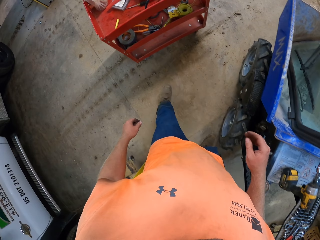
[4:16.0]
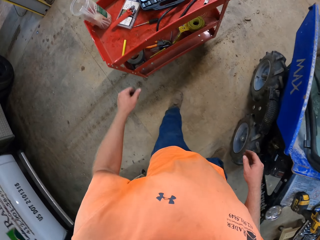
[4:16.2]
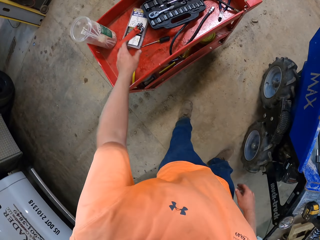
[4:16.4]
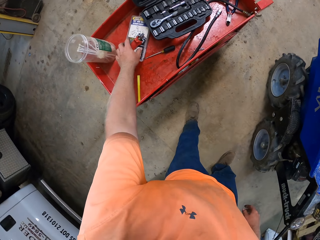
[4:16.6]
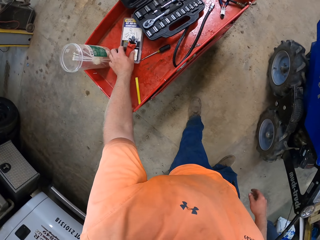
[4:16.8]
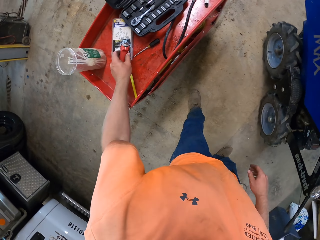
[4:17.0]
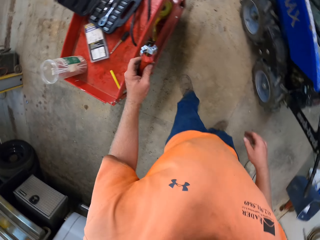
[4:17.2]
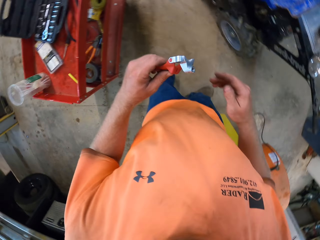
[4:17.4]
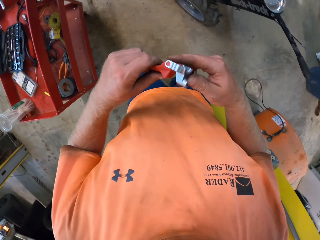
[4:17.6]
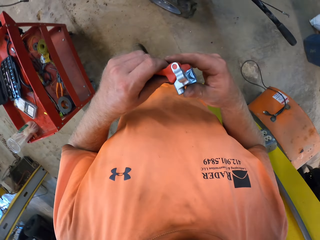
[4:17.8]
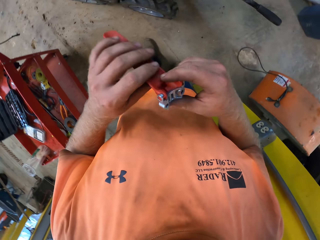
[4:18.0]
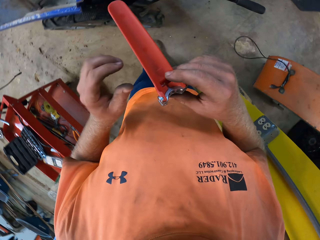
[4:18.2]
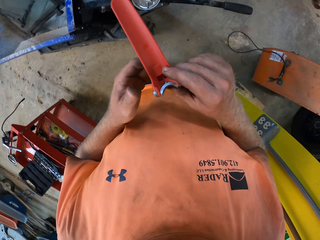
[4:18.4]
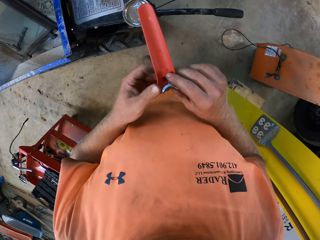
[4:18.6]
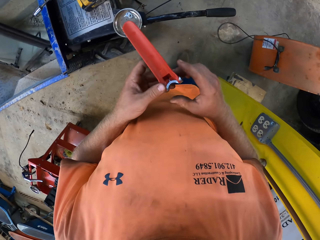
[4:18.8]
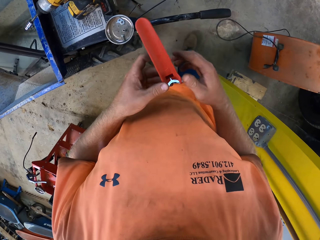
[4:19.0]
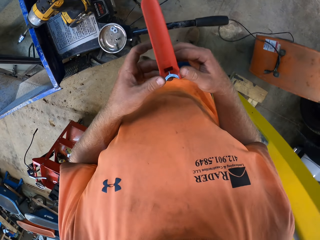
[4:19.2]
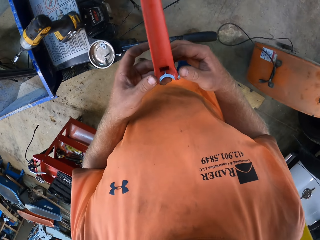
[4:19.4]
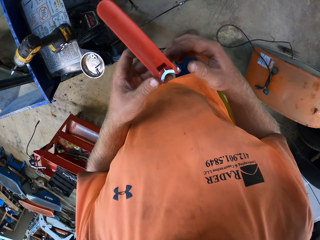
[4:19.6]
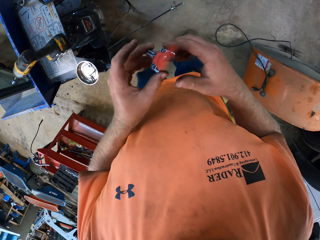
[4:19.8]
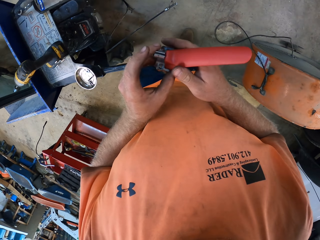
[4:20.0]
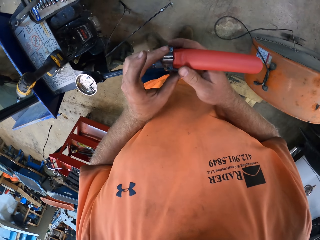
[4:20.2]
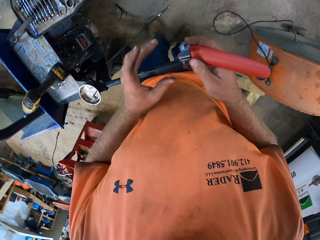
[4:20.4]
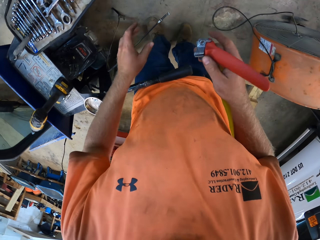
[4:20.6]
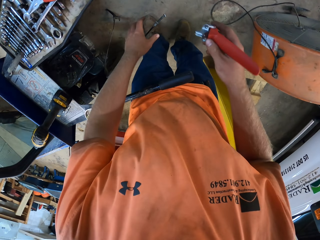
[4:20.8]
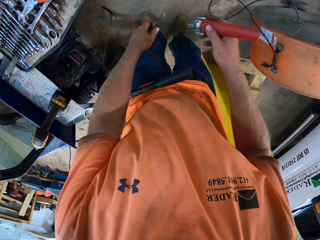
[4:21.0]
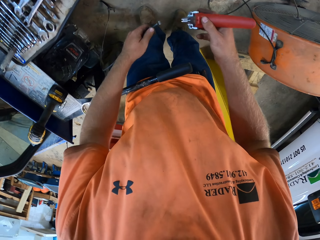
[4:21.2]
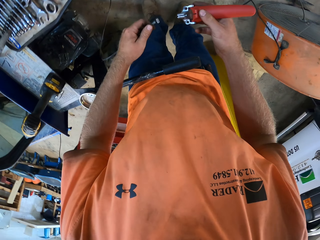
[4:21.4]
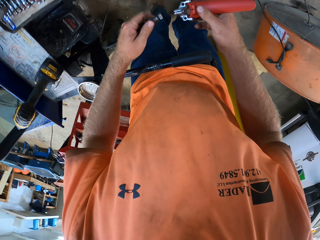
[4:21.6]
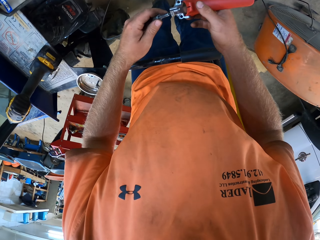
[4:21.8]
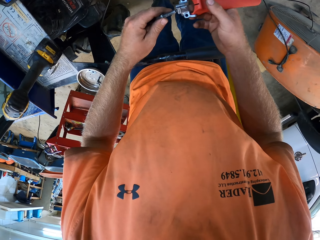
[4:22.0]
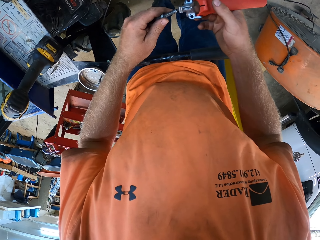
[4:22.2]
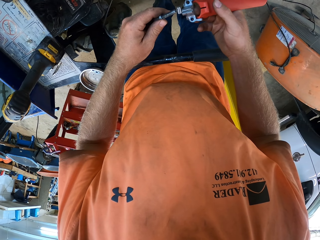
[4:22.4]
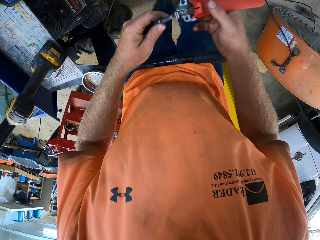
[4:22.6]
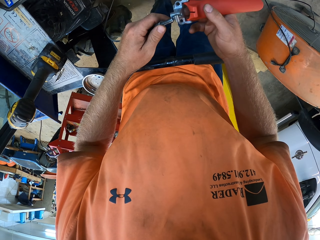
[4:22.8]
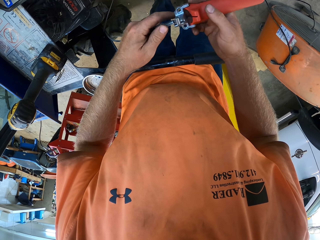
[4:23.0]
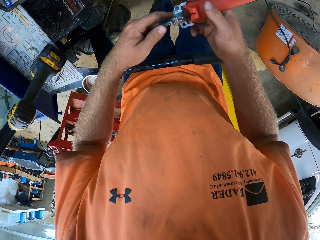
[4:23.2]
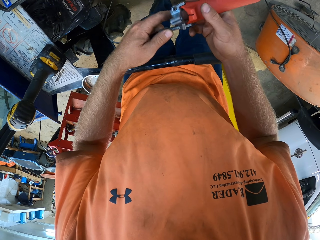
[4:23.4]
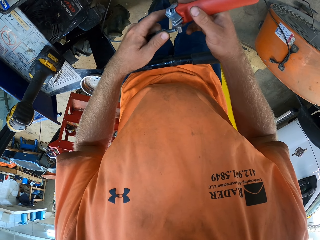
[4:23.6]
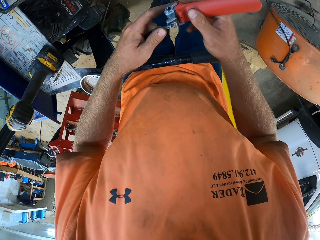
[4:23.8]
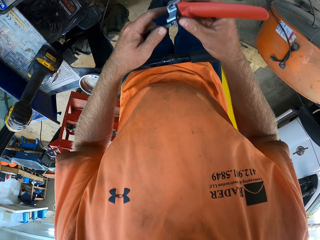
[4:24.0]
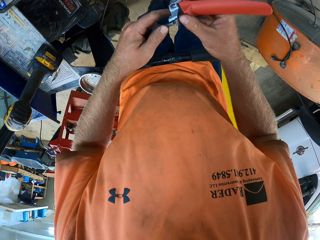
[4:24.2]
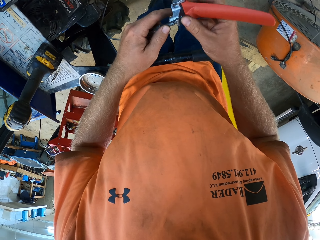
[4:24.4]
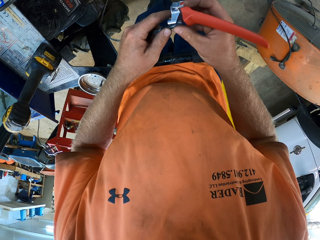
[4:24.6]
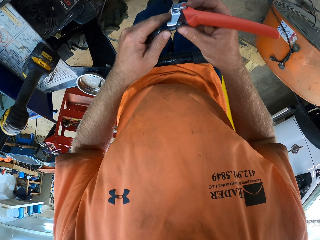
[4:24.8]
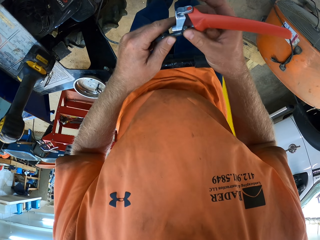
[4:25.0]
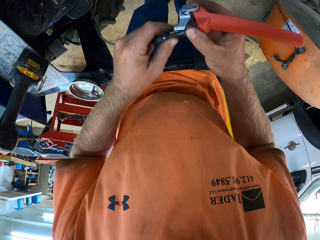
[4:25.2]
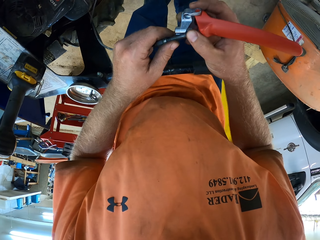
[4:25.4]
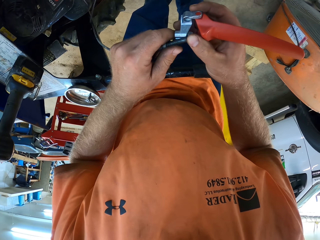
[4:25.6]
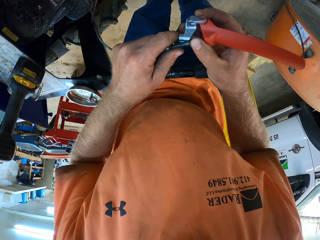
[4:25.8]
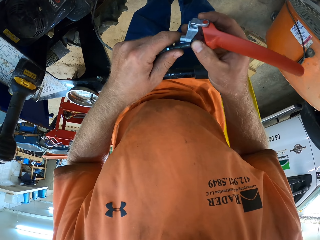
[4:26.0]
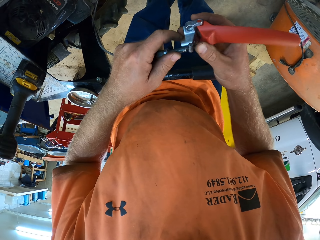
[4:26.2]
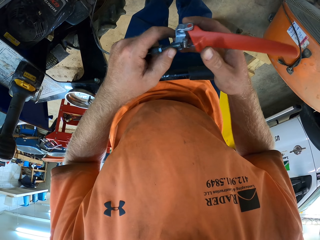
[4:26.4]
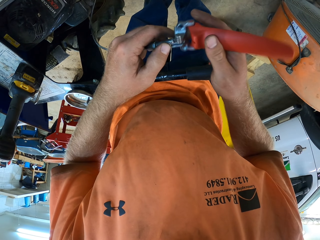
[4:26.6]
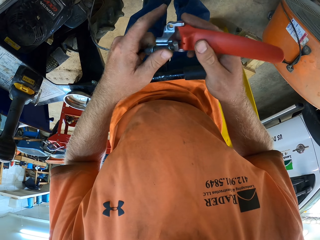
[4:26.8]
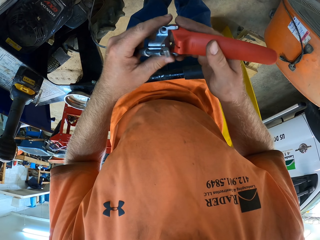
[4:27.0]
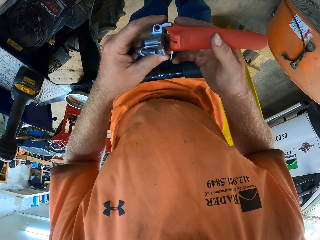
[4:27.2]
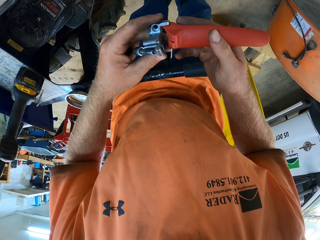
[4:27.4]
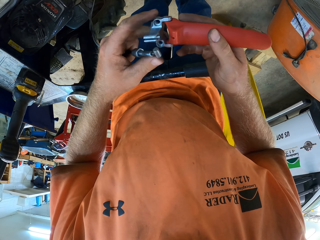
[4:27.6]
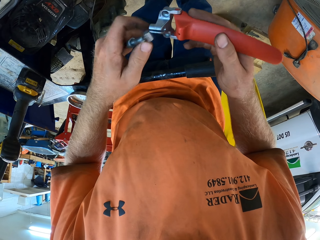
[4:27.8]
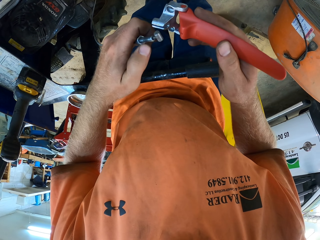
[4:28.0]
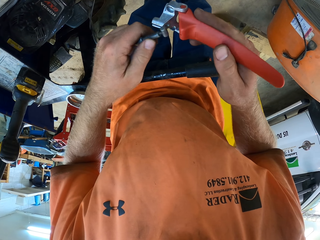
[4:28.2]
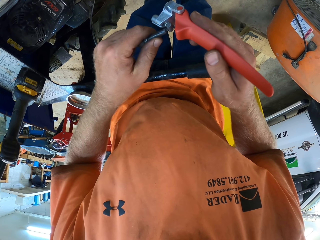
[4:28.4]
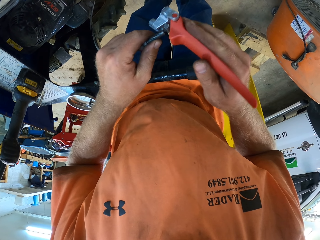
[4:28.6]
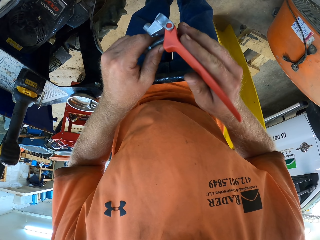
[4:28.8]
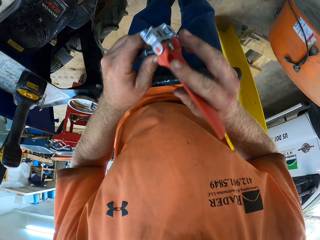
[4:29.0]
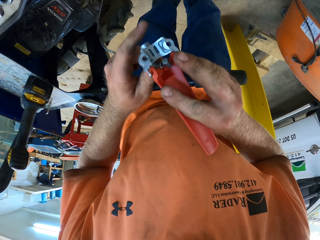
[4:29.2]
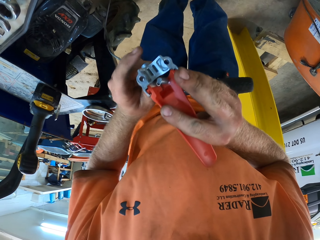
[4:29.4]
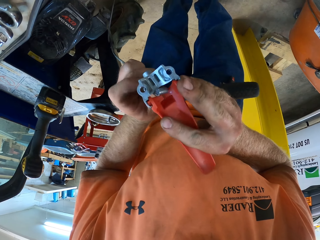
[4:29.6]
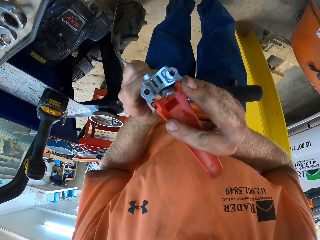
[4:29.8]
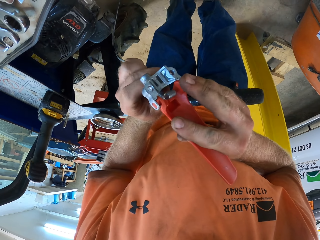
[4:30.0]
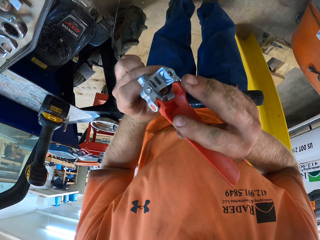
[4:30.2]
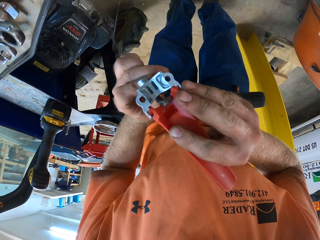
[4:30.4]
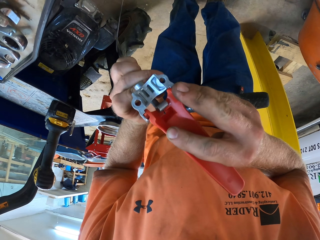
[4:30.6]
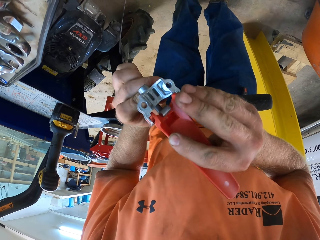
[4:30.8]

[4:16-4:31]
The camera wearer walks around. He takes a spring or disc brake of the lawn mower machine from a tool box with his left hand. He walks around. He transfers the spring of the lawn mower machine from his left hand to his right hand. He fixes the spring of the lawn mower machine to the lawn mower machine with both hands. He puts the brake cable in the disc brake.

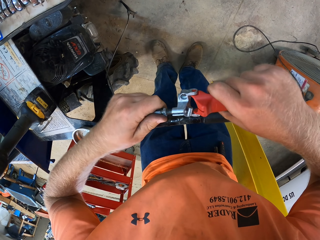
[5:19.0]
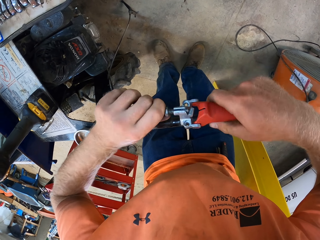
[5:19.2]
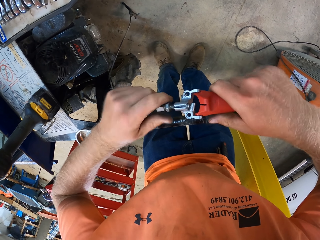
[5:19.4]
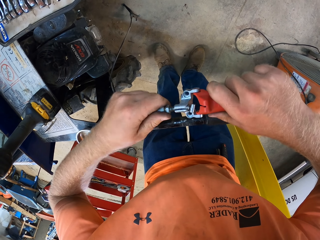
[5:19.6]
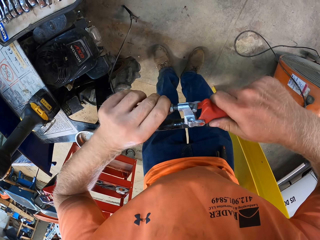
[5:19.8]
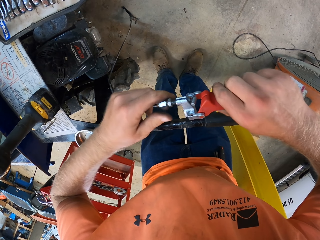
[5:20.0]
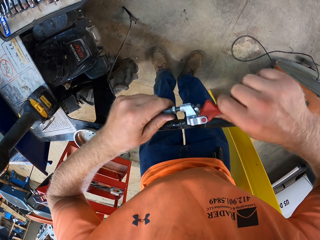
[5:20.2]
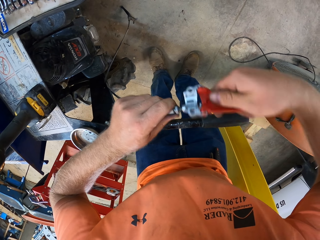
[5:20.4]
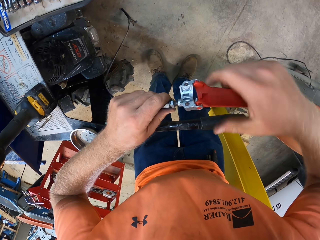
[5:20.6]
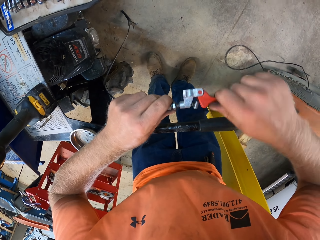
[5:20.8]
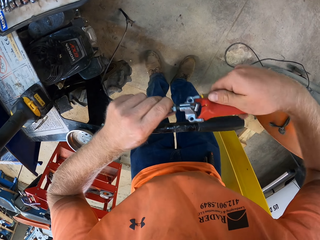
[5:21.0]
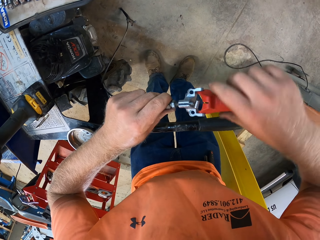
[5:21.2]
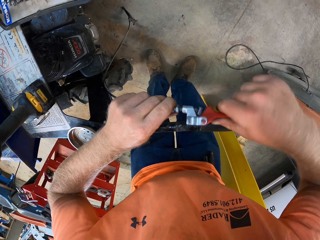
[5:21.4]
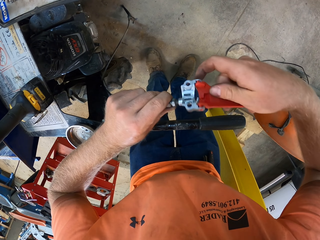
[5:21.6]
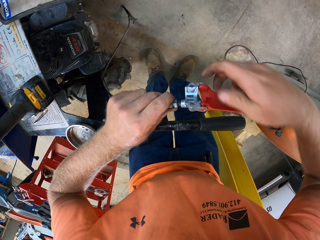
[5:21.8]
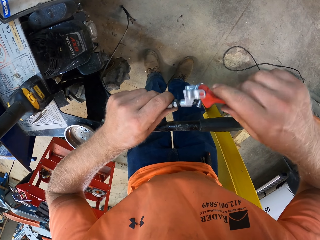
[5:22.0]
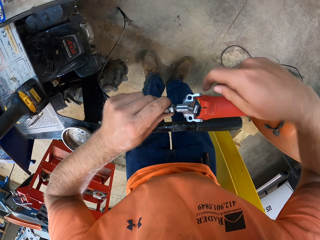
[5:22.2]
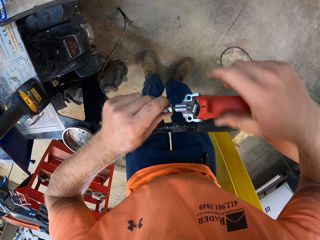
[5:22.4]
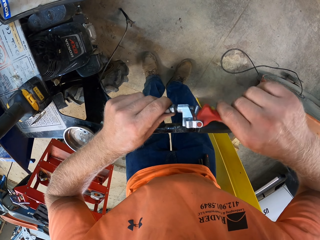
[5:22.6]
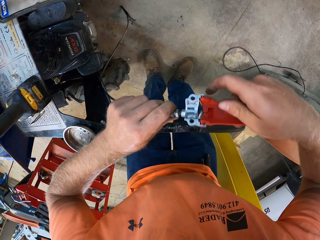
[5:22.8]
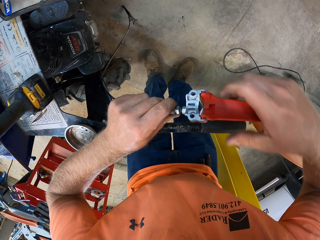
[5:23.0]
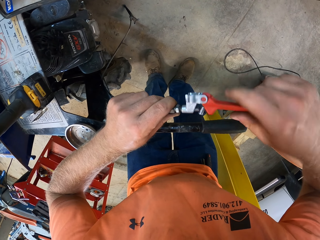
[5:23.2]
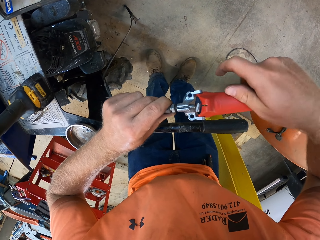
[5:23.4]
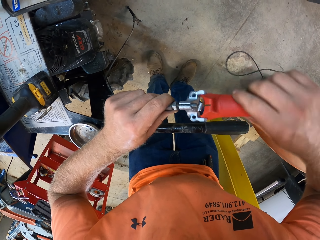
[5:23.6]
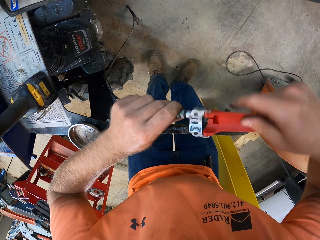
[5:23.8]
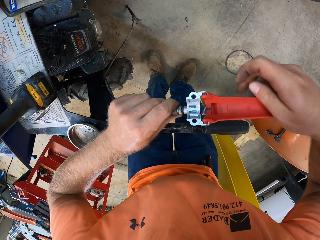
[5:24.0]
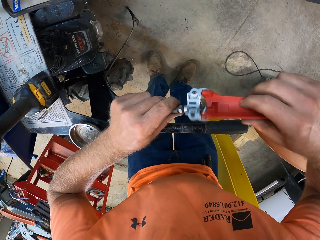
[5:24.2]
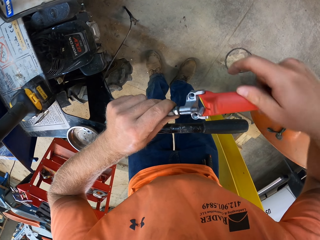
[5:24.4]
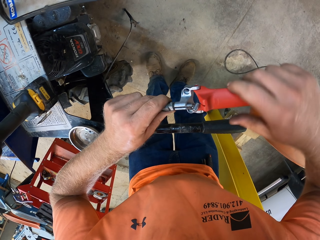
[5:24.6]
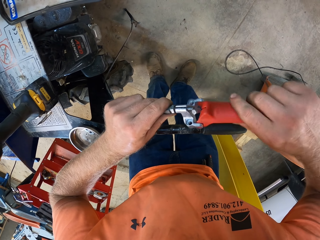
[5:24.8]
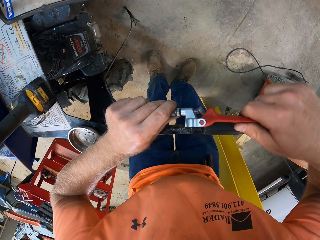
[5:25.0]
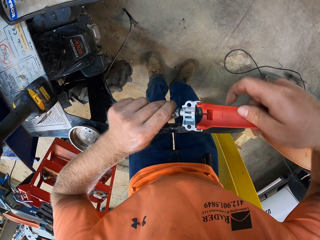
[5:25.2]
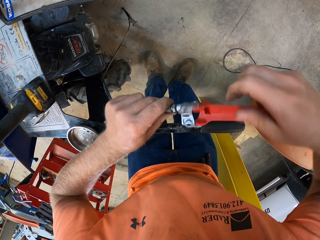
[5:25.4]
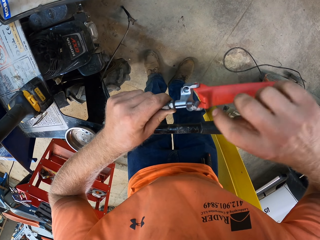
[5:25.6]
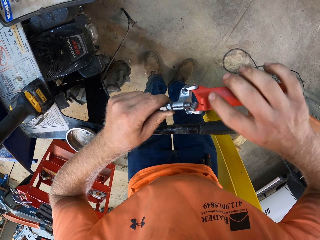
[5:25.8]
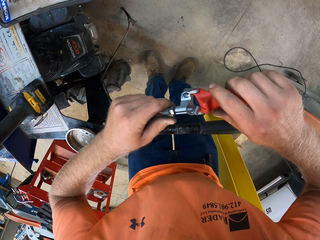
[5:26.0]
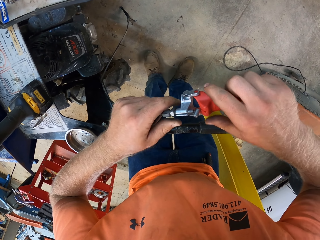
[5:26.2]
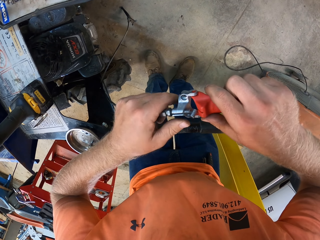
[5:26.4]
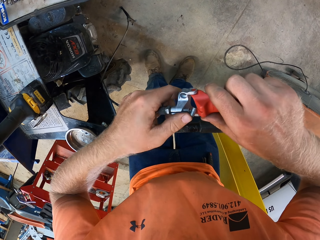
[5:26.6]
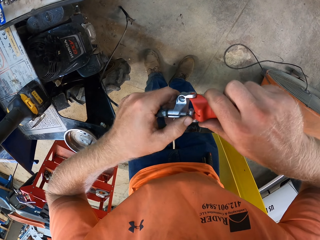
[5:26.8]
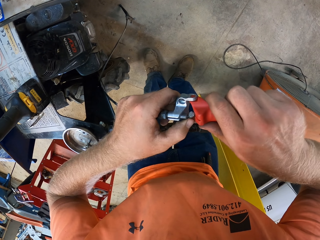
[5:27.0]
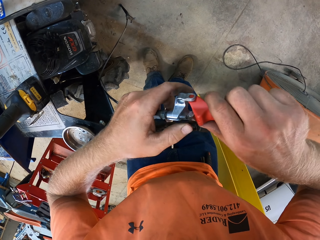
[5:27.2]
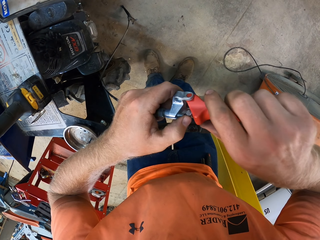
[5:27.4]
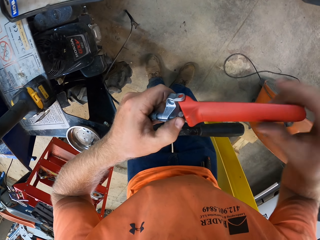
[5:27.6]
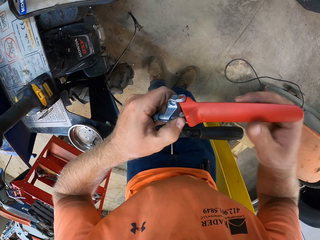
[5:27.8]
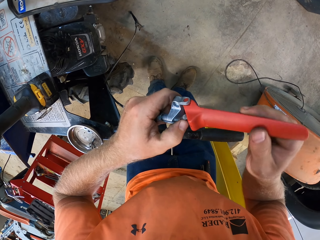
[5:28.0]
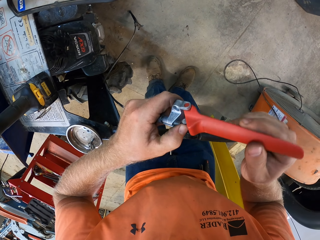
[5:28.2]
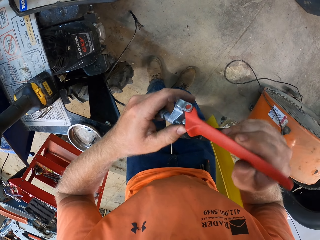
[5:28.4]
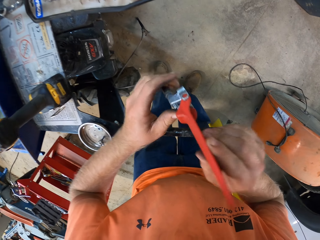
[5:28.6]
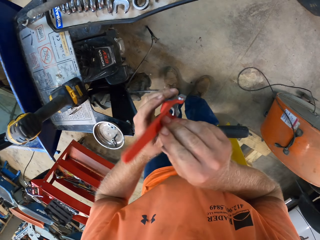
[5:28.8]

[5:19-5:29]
The camera wearer turns the clutch lever with his right hand. He adjusts the clutch cable of the mini dumper in the clutch lever with his hands.
